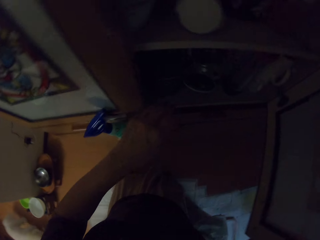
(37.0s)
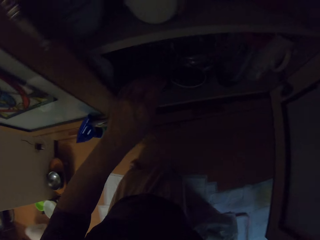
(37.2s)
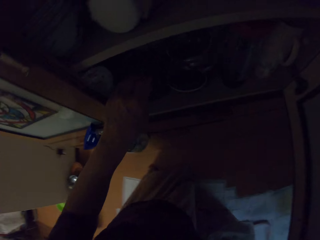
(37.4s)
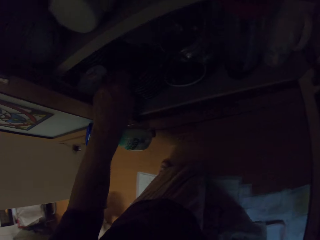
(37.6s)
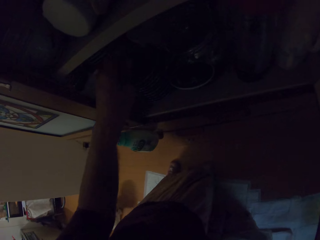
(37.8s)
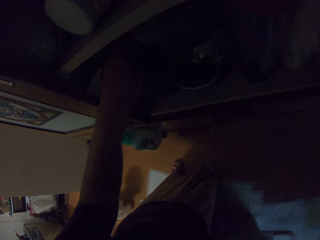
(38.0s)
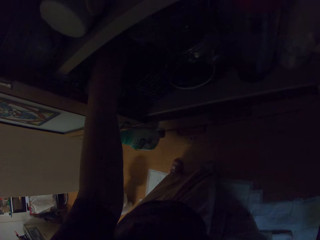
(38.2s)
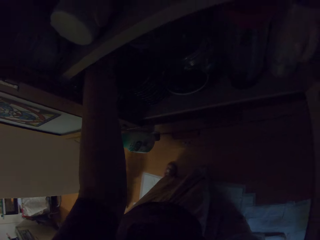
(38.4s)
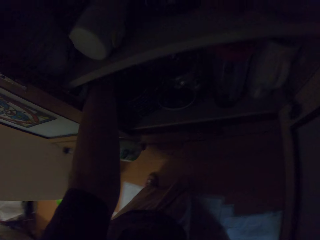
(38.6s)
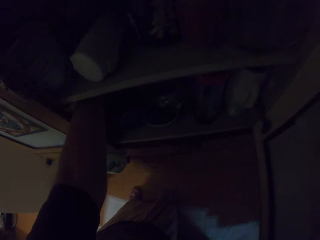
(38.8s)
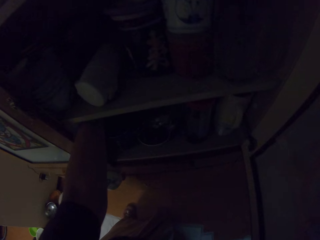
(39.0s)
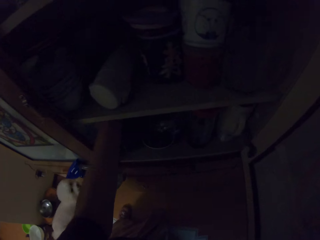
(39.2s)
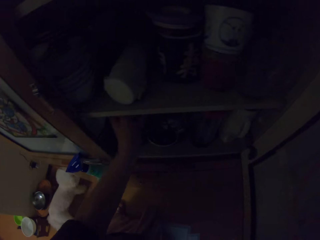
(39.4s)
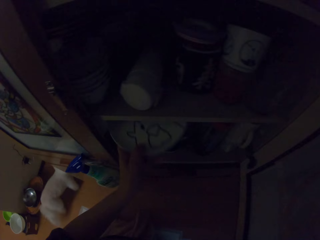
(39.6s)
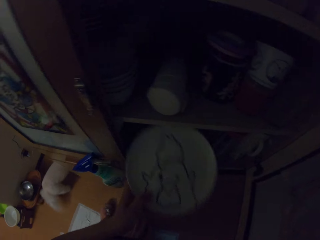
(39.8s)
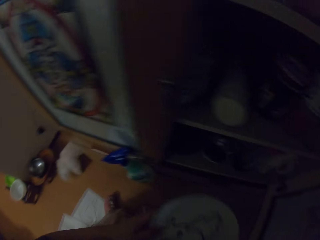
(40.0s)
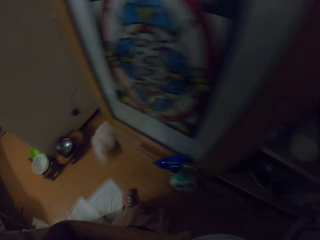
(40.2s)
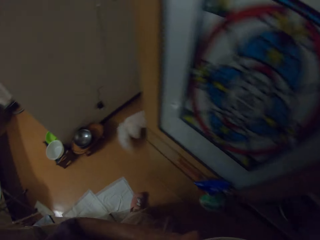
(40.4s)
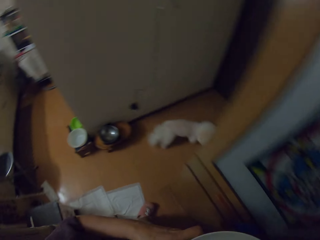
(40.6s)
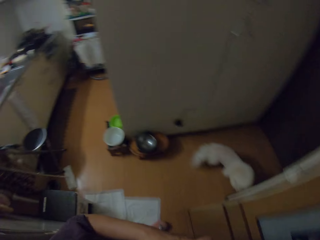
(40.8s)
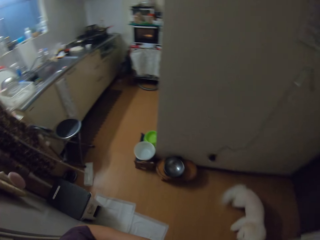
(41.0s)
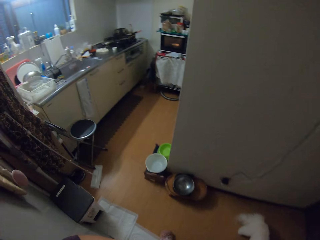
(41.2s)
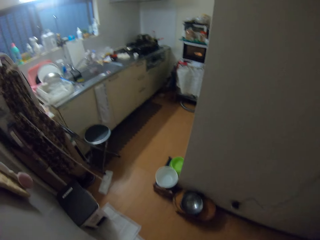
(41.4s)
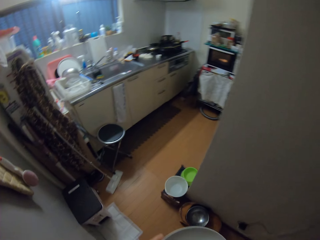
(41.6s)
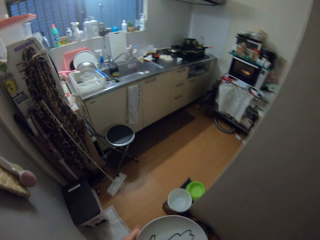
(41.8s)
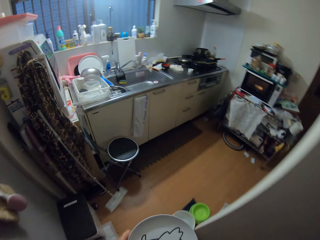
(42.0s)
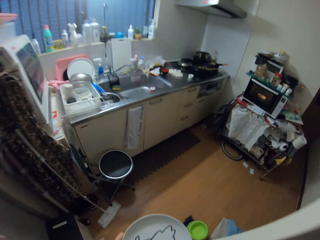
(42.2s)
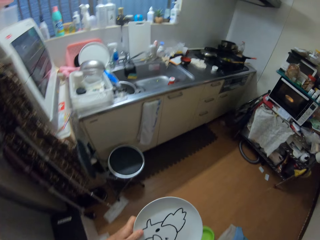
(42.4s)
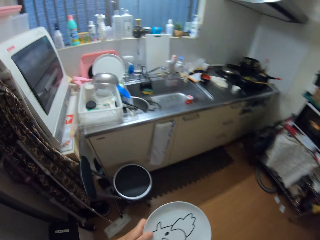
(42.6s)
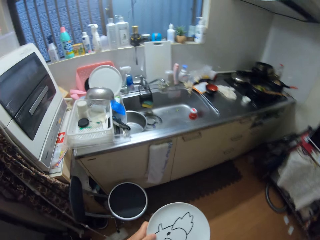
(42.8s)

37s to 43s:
The camera wearer opens the cupboard with her right hand. She takes out a plate from the cupboard with her left hand. She walks back to the slab.

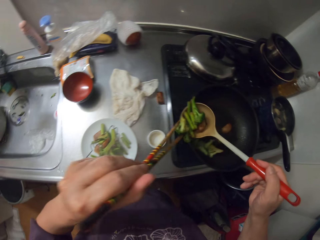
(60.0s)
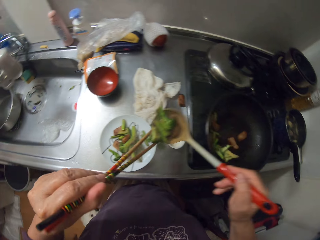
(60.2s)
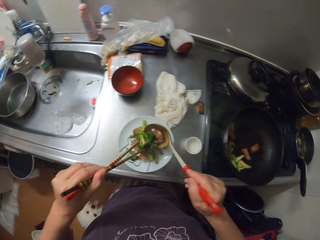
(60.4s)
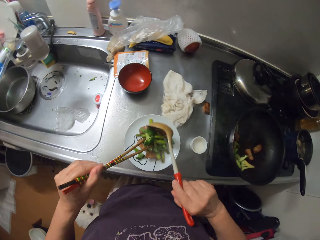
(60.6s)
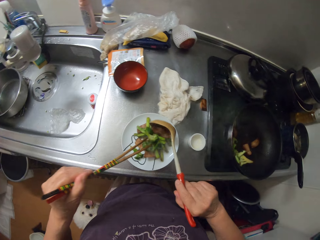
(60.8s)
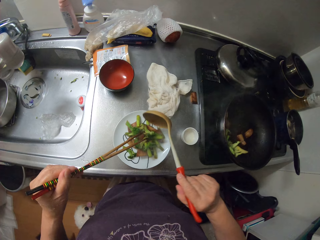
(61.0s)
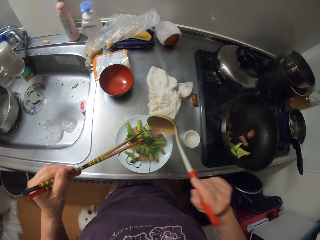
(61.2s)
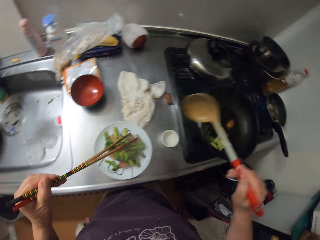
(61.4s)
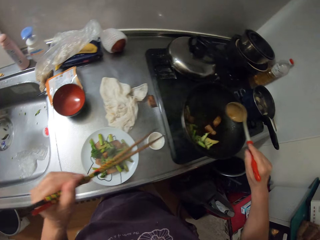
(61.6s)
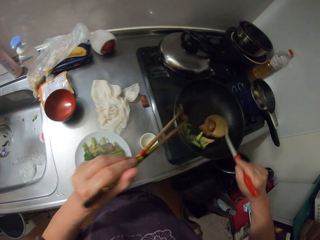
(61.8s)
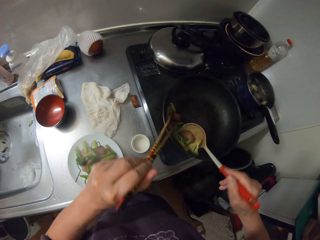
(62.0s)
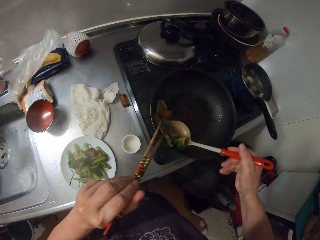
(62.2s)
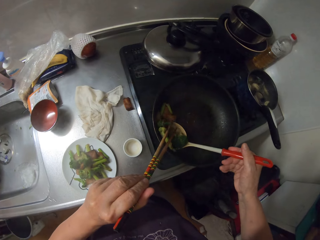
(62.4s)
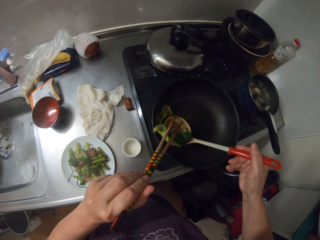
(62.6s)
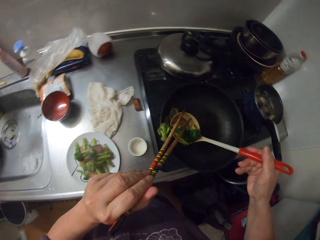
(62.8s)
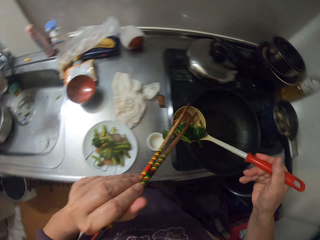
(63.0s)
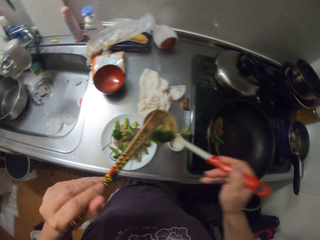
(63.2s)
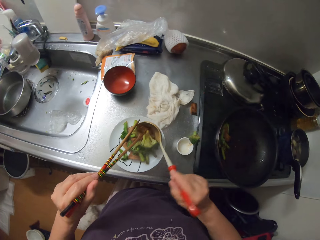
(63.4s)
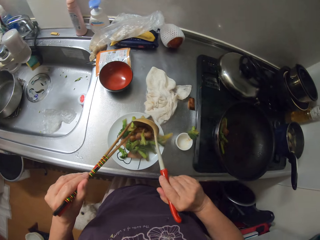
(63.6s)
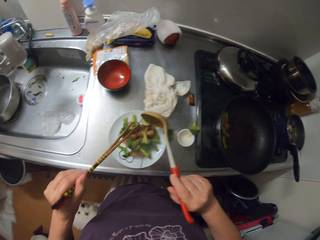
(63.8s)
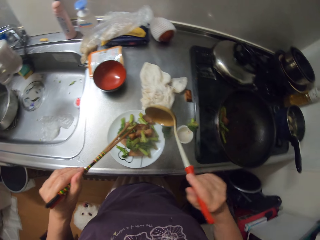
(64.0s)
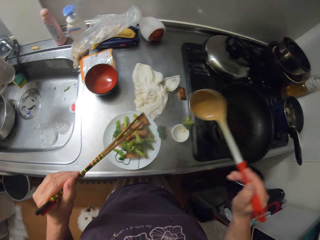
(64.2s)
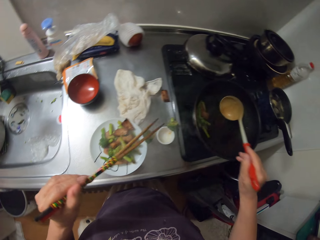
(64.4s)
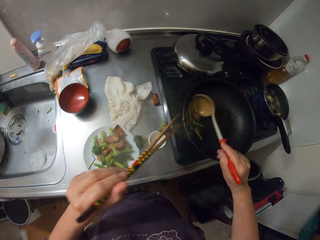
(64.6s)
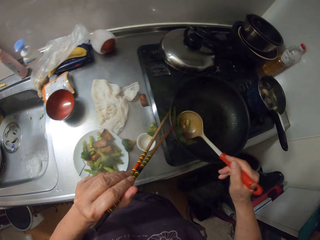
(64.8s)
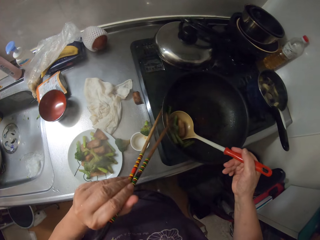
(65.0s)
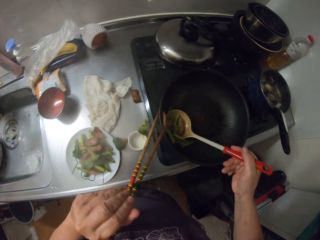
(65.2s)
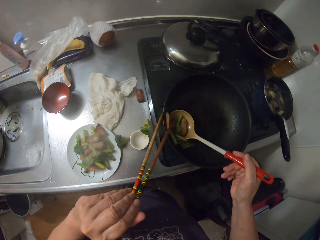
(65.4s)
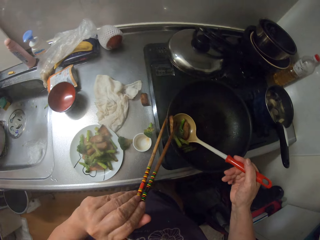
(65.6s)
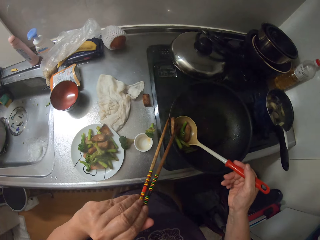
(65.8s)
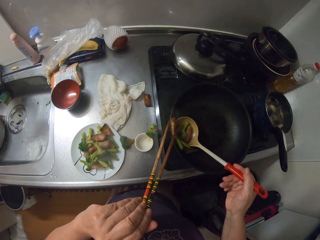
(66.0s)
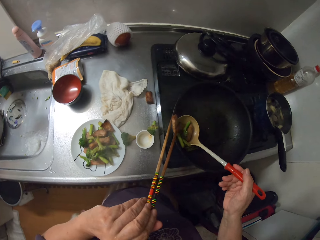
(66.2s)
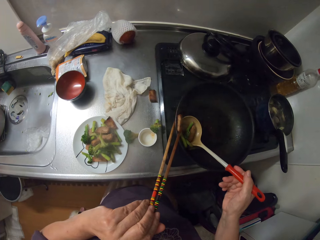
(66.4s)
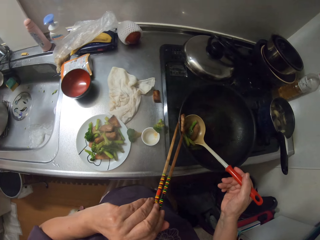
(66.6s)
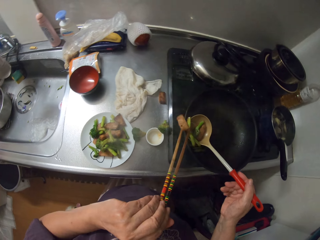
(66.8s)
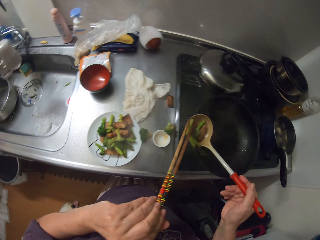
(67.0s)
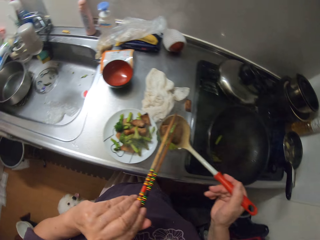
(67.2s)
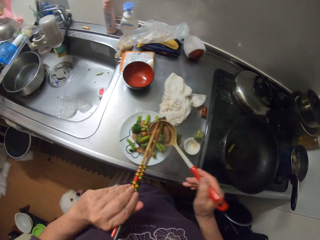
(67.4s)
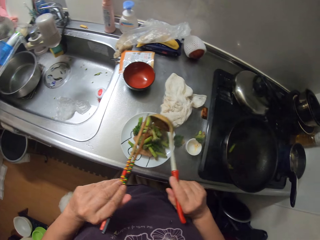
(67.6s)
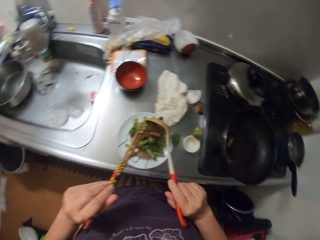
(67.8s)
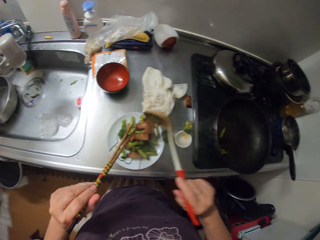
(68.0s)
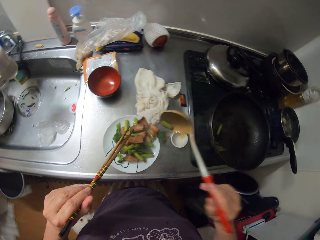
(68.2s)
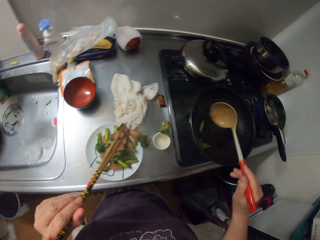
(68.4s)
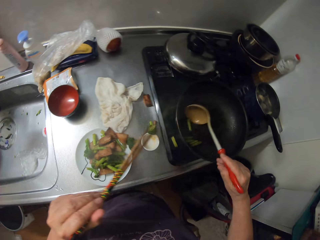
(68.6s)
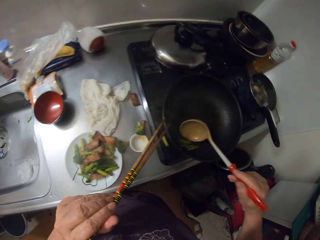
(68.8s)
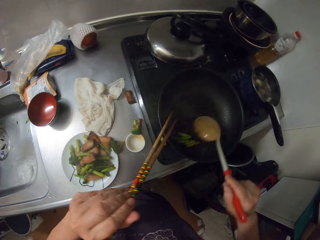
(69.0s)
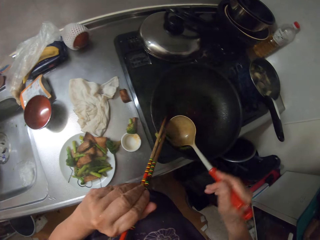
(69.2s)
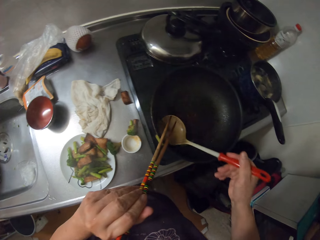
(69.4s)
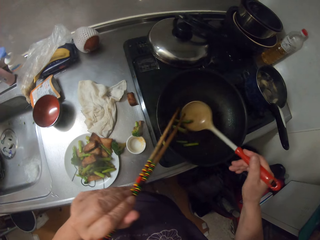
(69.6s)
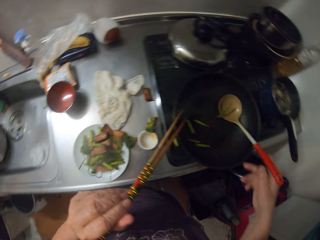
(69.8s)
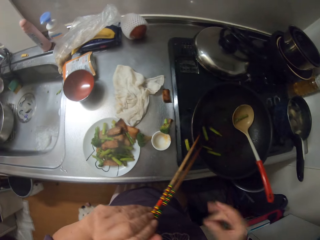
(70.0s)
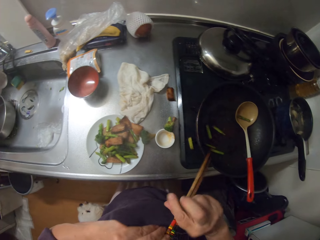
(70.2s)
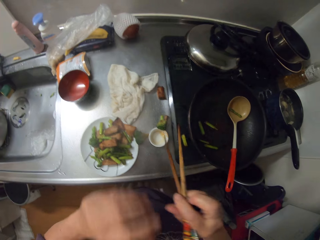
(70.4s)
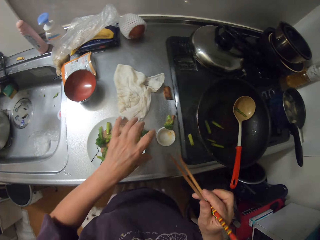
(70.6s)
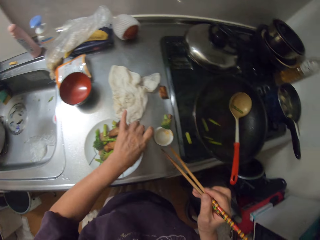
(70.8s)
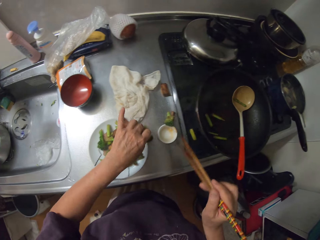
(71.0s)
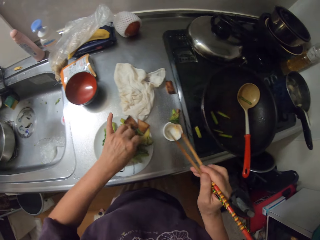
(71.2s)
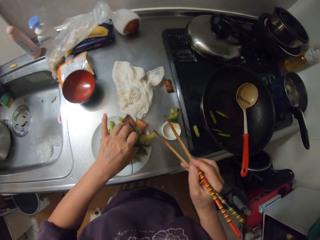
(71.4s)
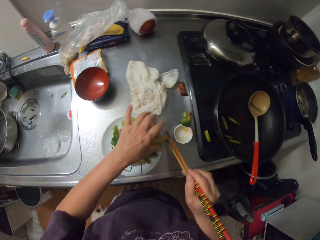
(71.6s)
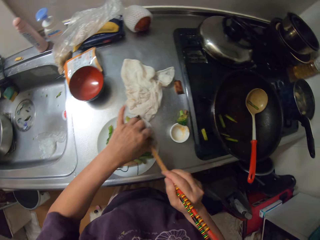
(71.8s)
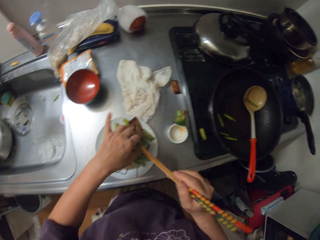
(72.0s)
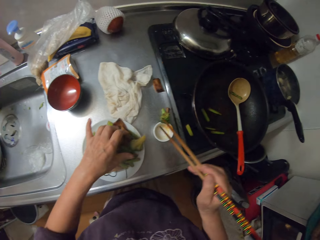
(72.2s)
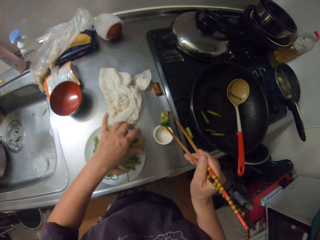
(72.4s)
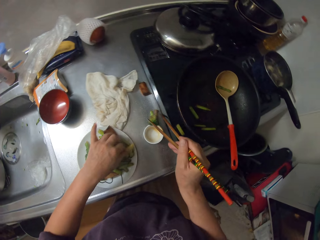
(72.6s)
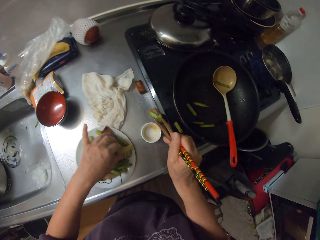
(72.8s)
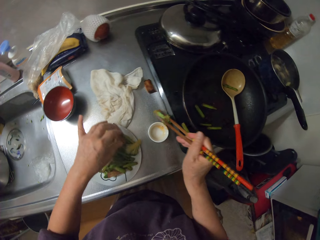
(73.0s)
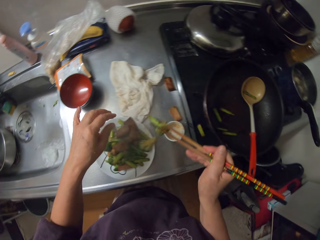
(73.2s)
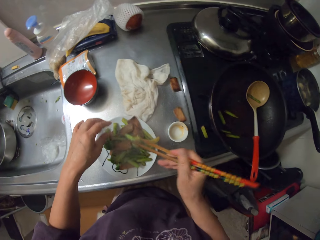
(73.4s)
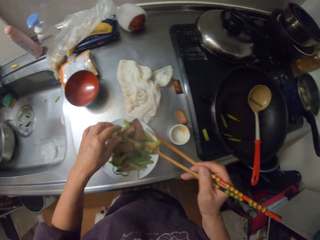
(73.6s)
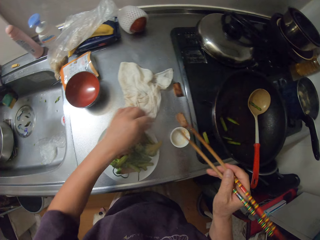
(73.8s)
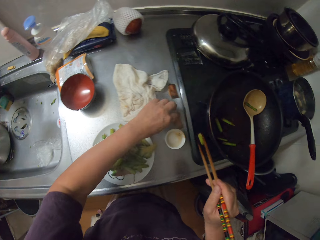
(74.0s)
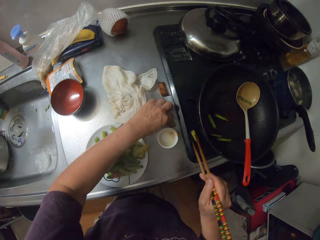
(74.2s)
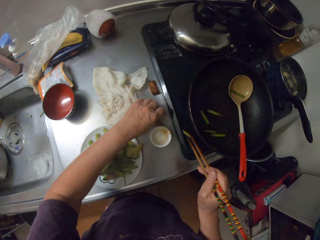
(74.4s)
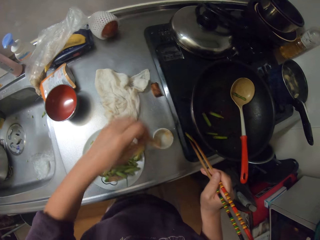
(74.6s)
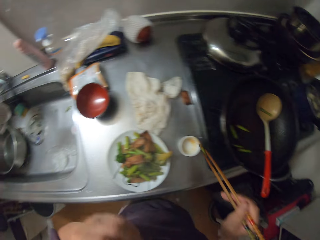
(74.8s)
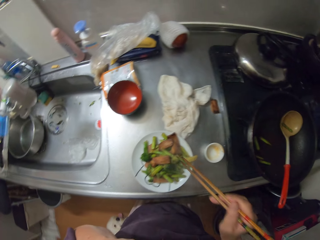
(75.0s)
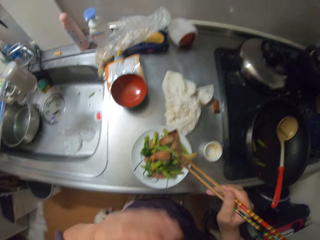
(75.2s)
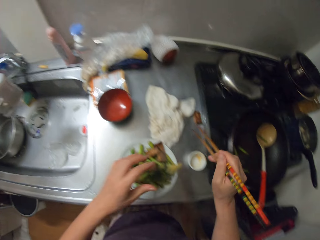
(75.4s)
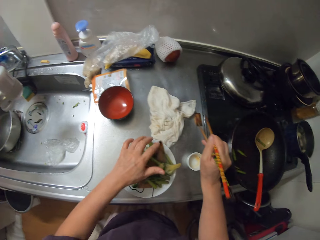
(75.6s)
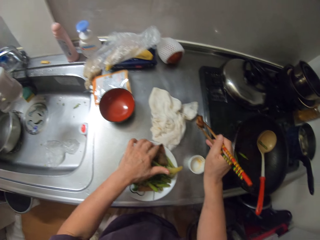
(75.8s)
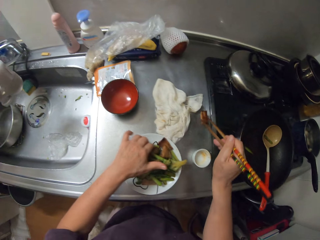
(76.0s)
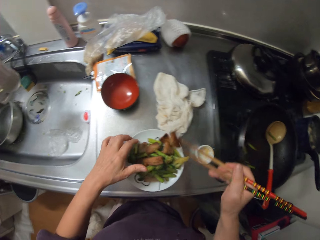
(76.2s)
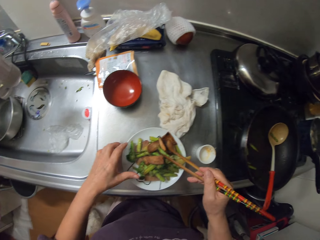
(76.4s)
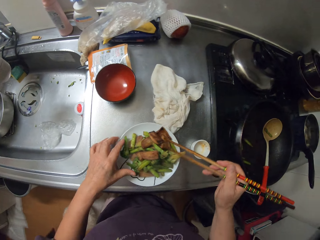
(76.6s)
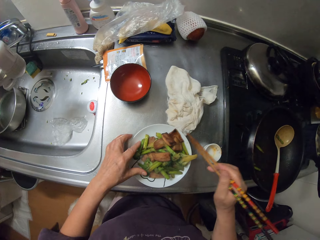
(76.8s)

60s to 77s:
The camera wearer puts something on the plate. She scoops something from the frying pan with the serving spoon. She puts something on the plate. She drops the spoon in her right hand in the frying pan. She passes the chopsticks in her left hand to her right hand. She picks some of the food on the slab and plate with the chopsticks in her right hand and her left hand.
